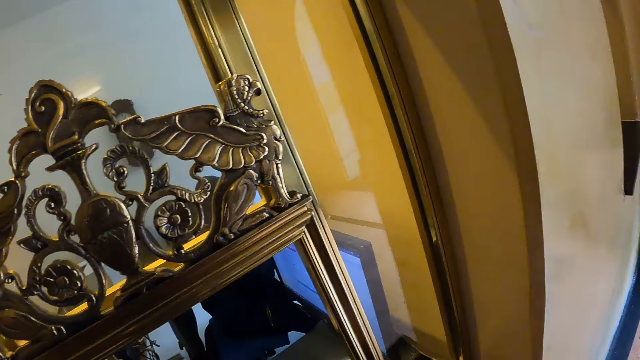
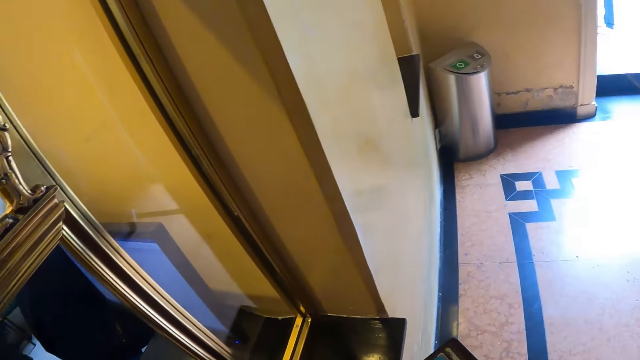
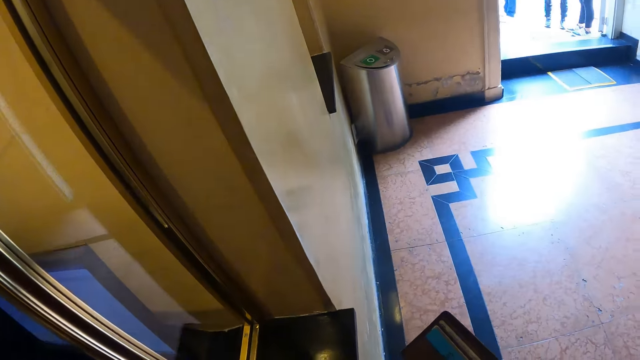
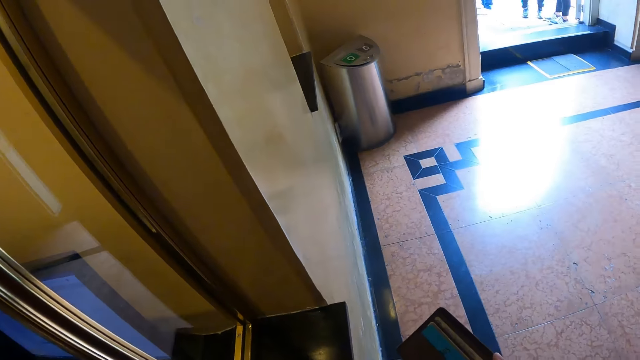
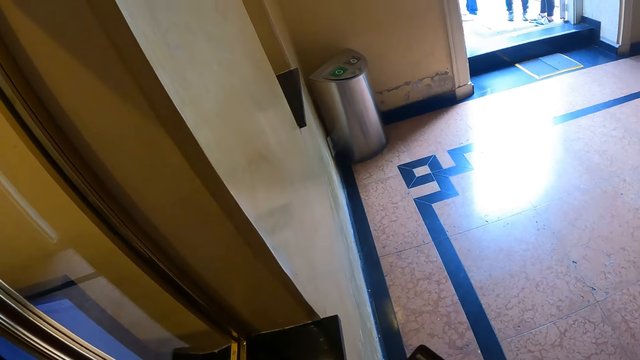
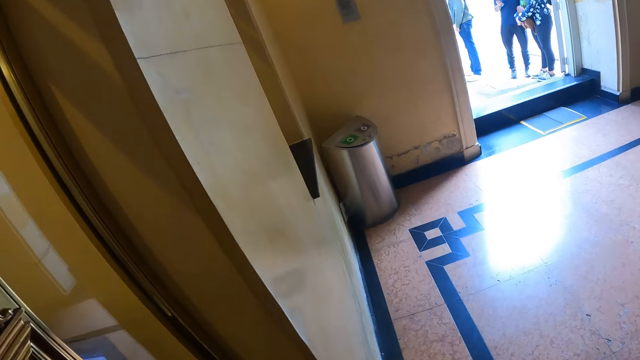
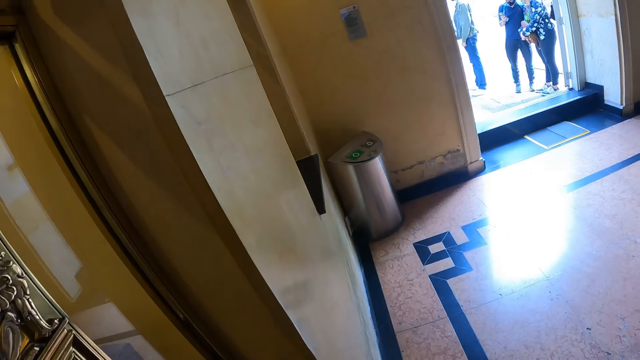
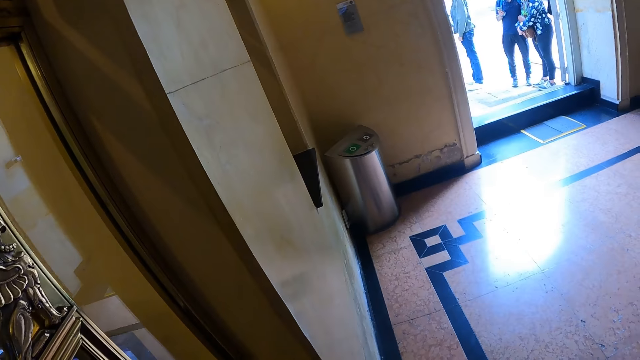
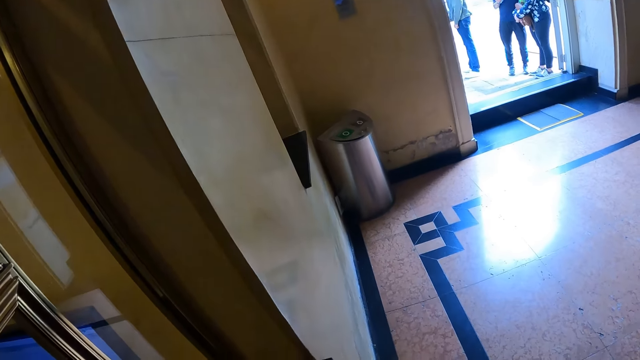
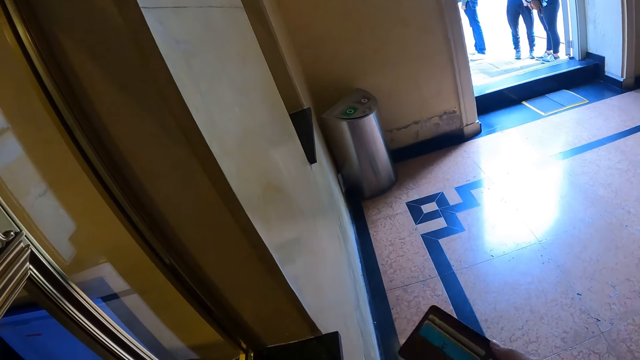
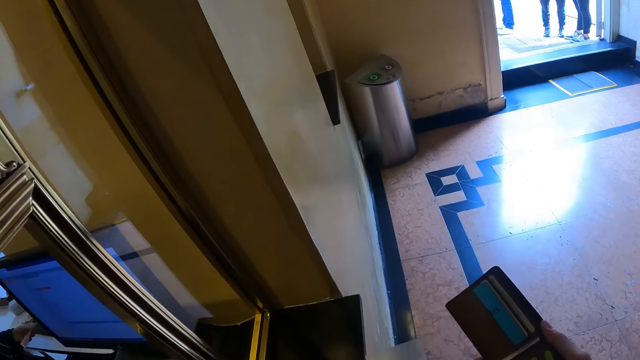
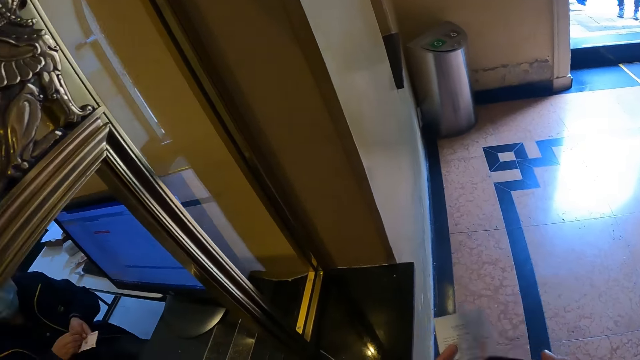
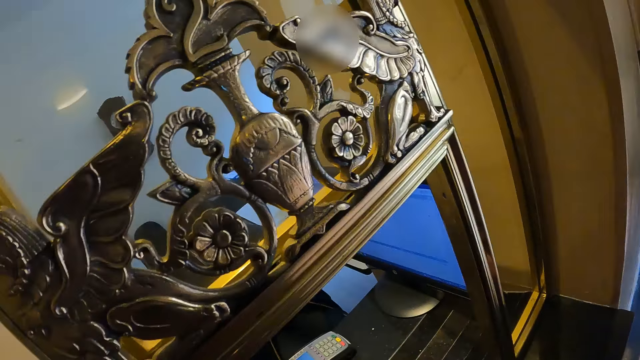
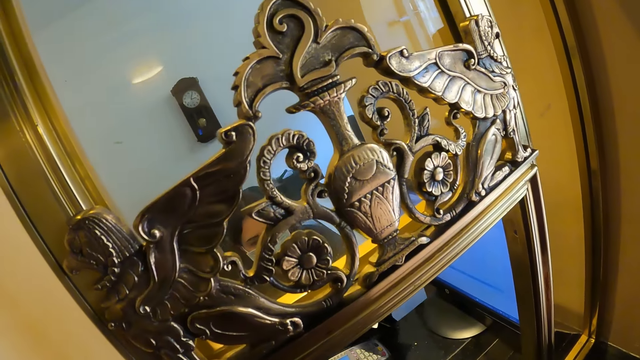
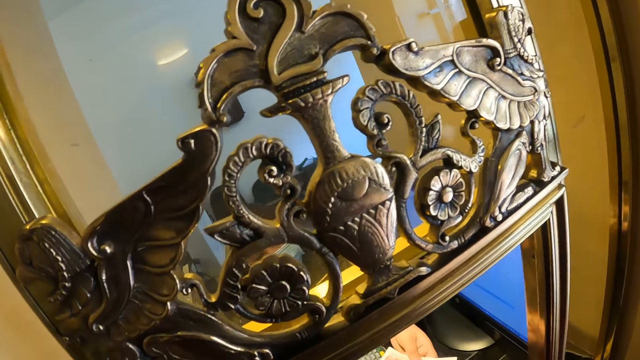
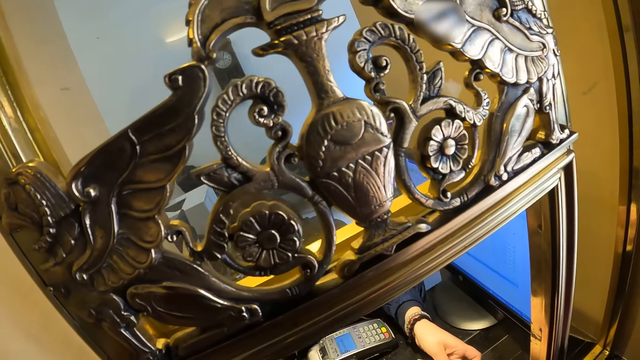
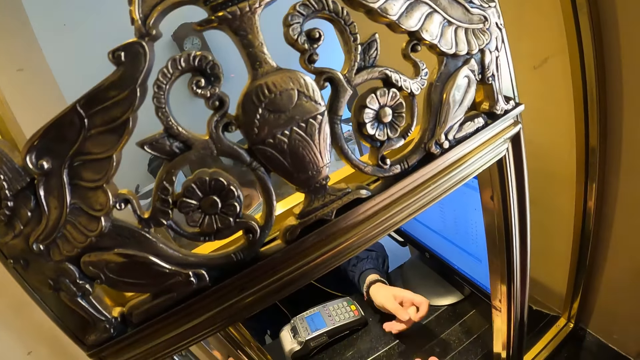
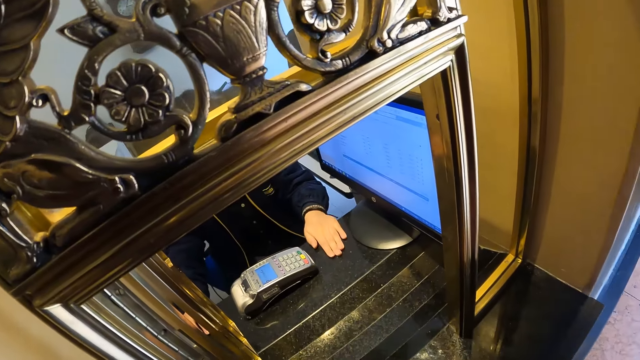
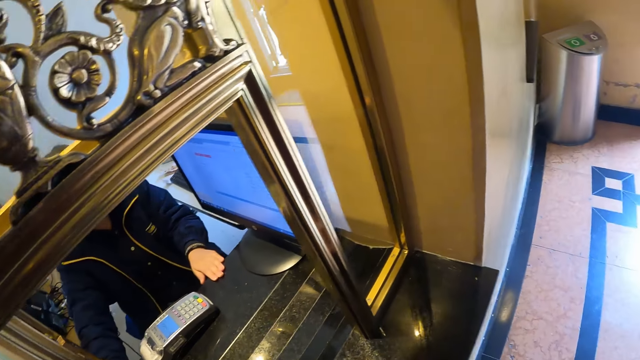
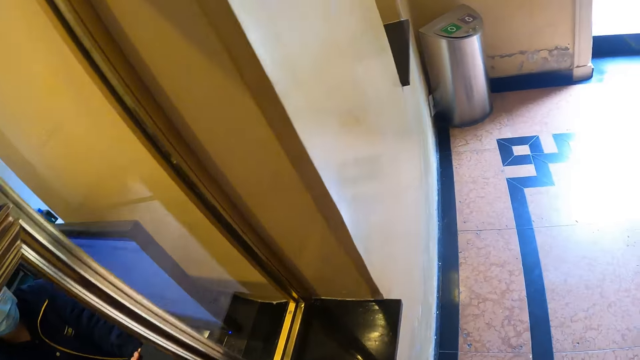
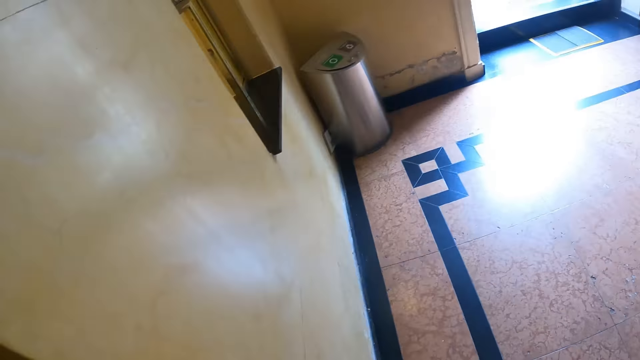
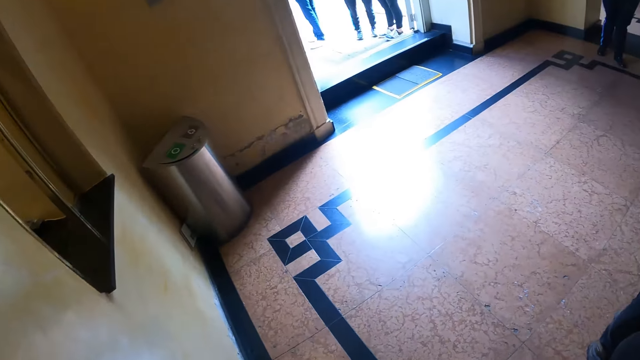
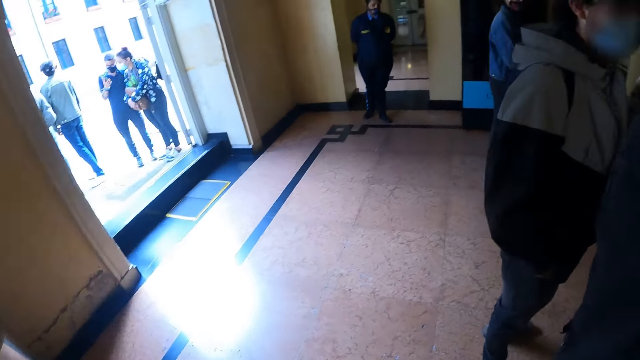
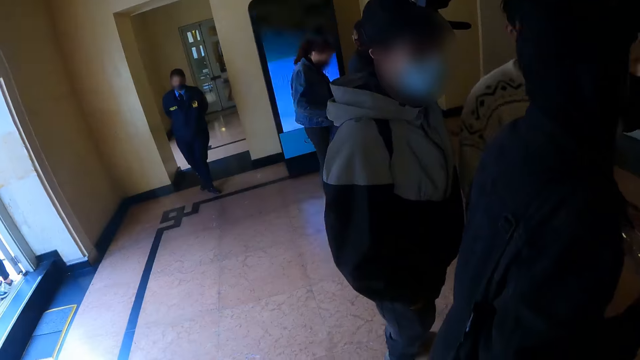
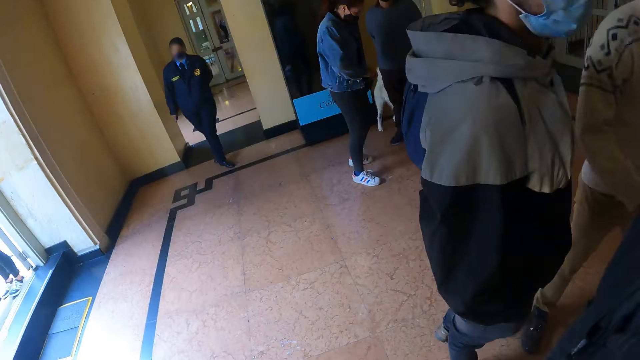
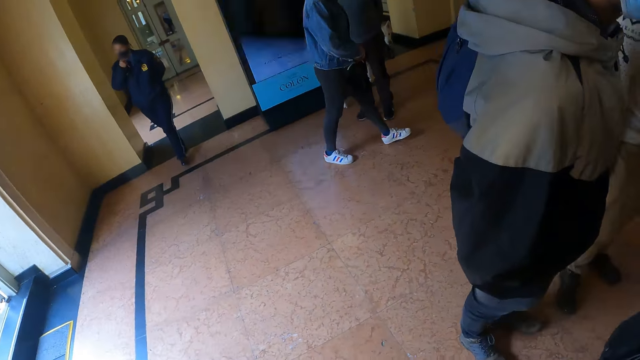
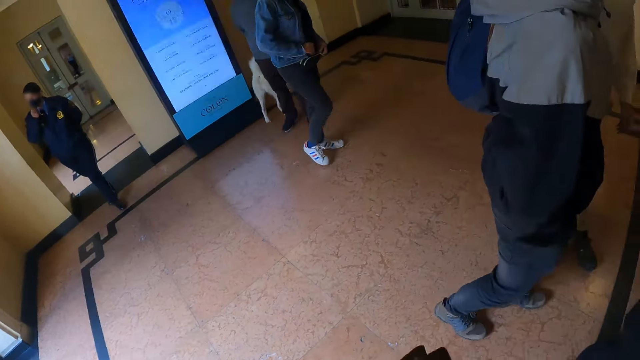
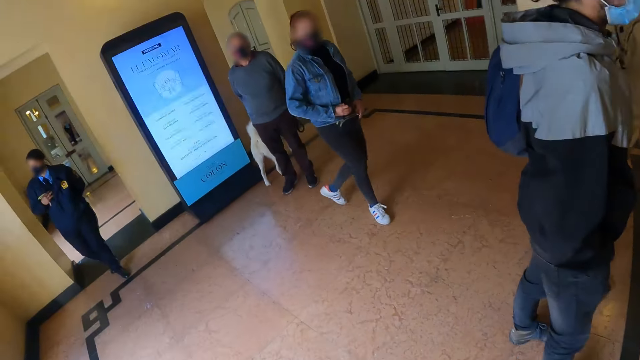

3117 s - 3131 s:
The camera wearer stares at the wallet. They hold the wallet. They look around. The cashier hands the camera wearer a ticket. The camera wearer looks around the reception.

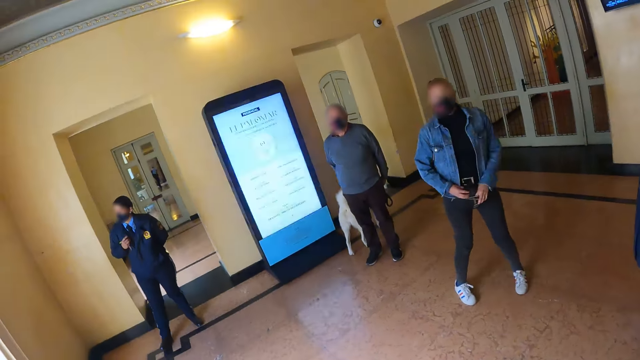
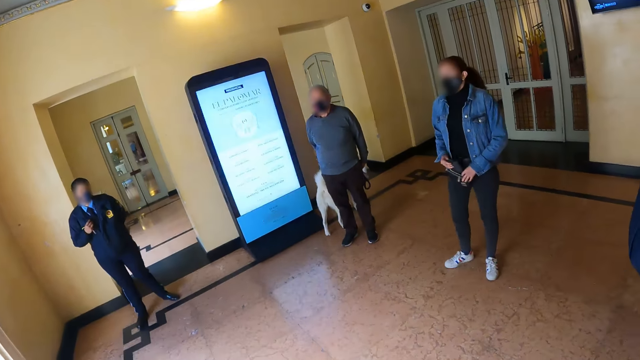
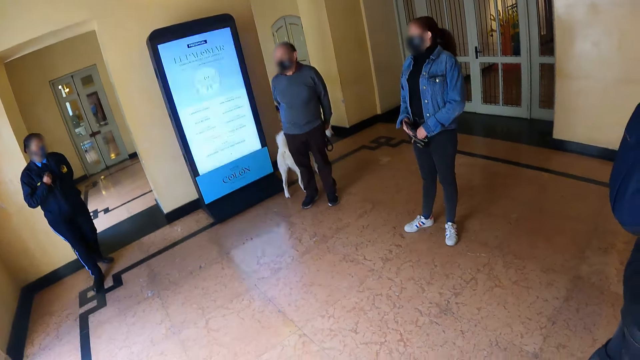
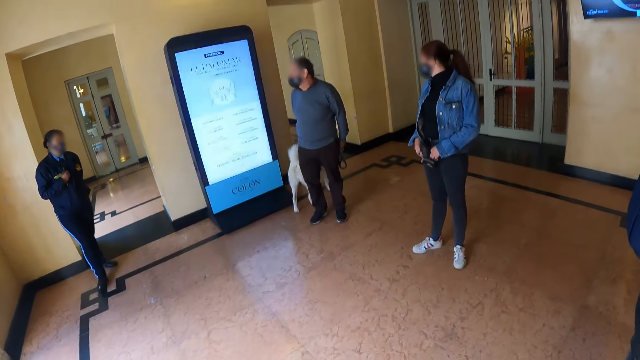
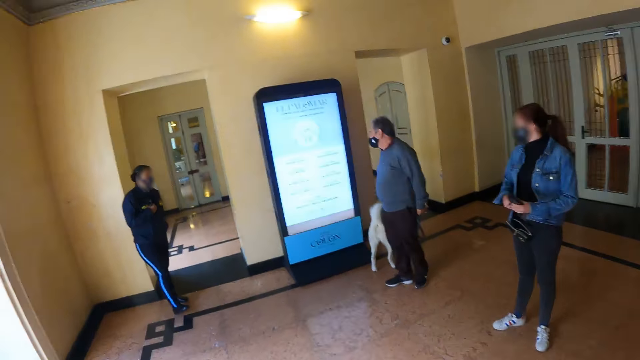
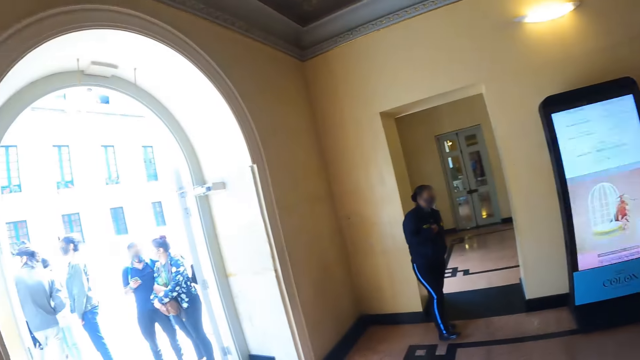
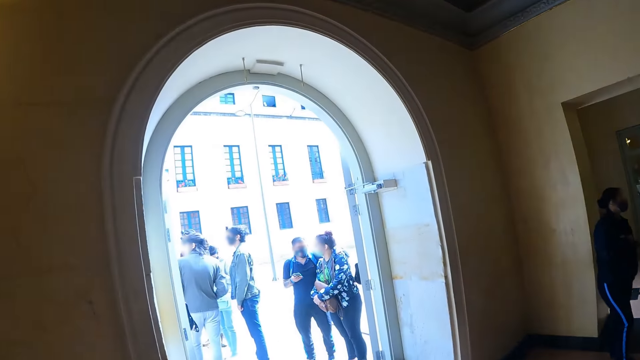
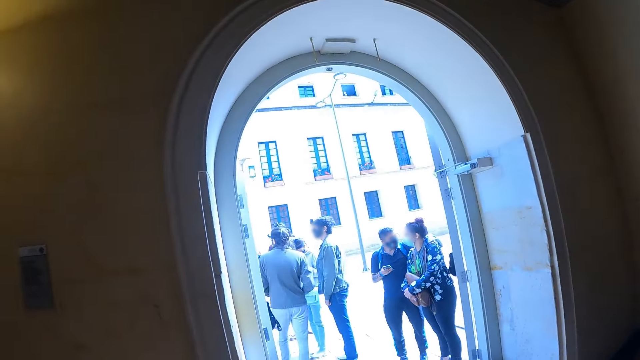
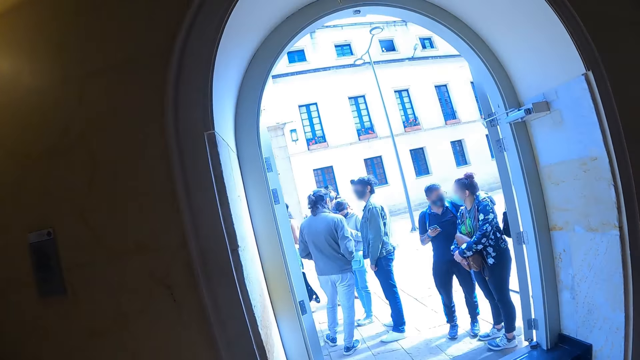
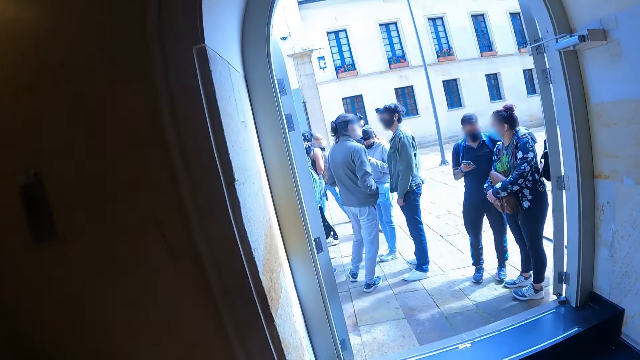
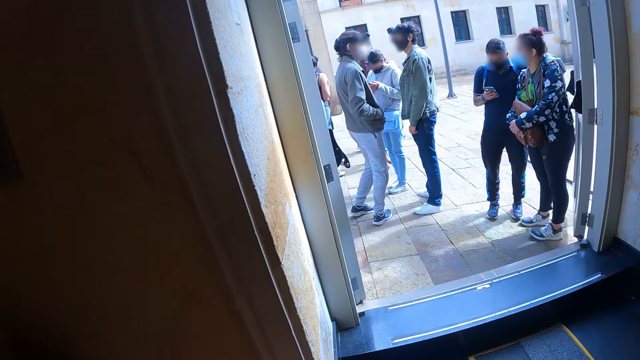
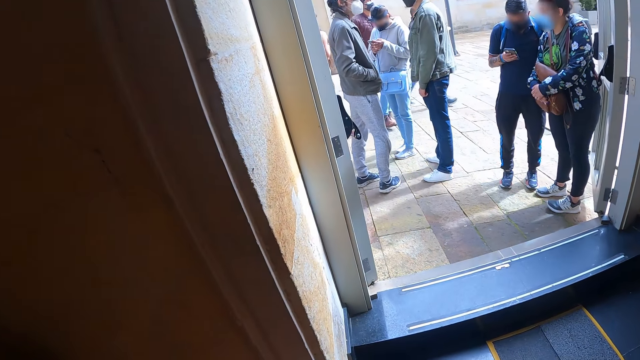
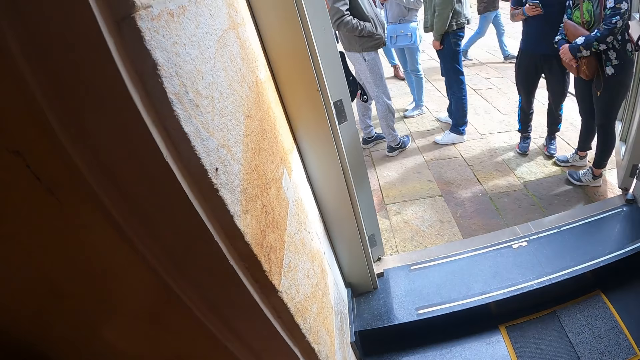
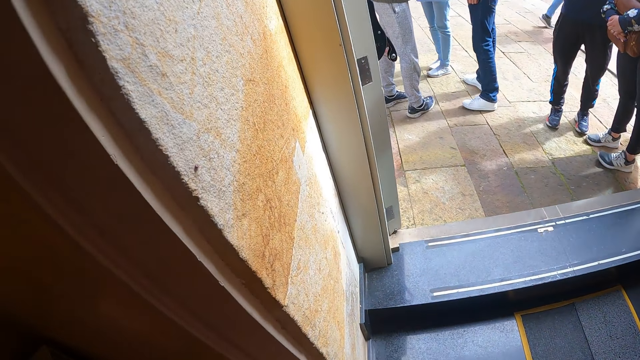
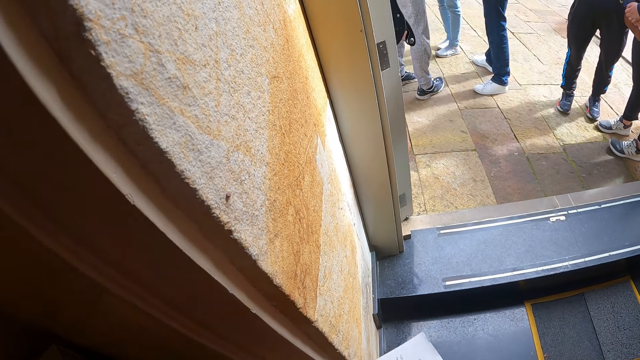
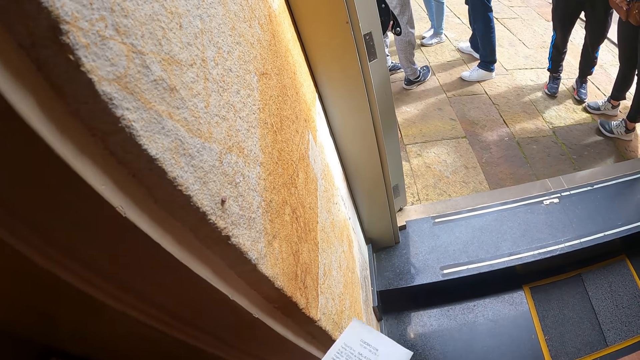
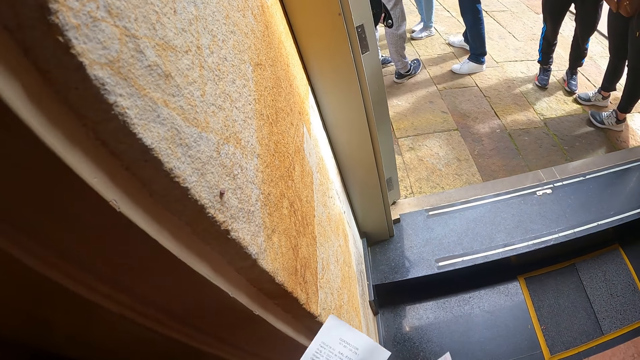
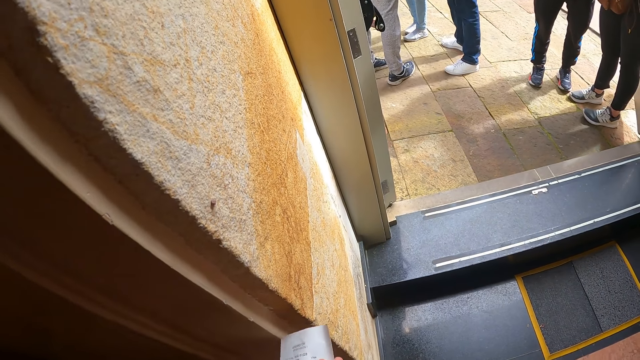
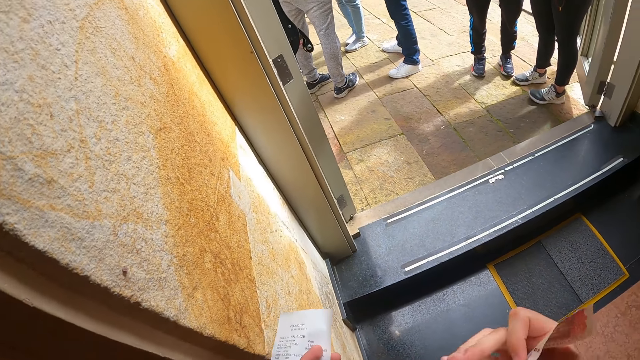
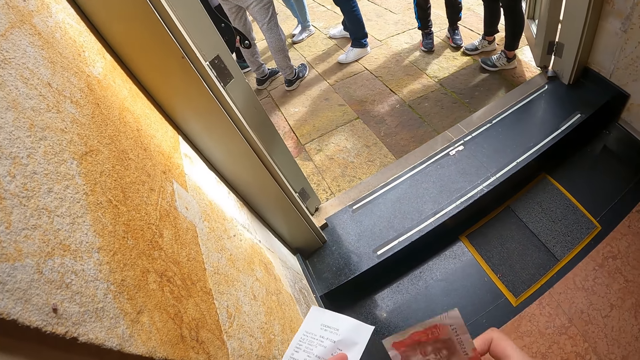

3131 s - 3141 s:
The camera wearer walks around the reception. They stare at the ticket. They hold the paper.
